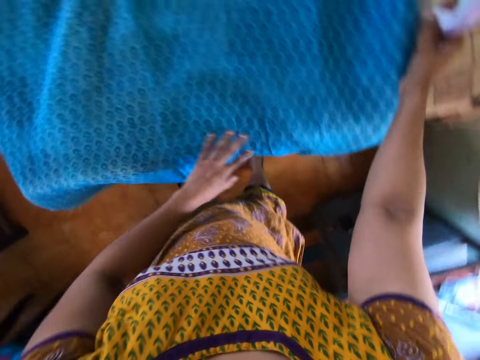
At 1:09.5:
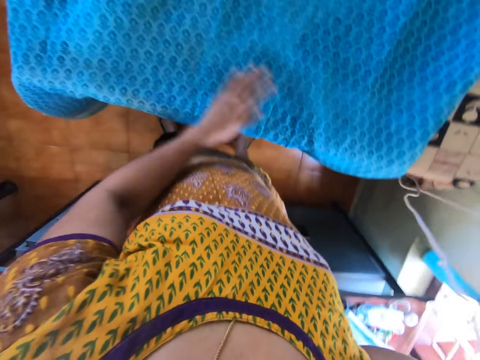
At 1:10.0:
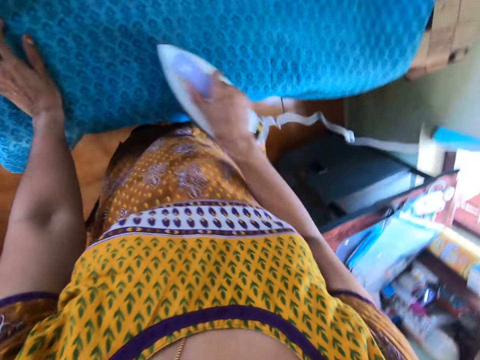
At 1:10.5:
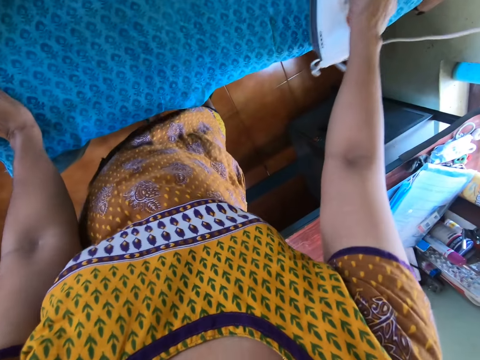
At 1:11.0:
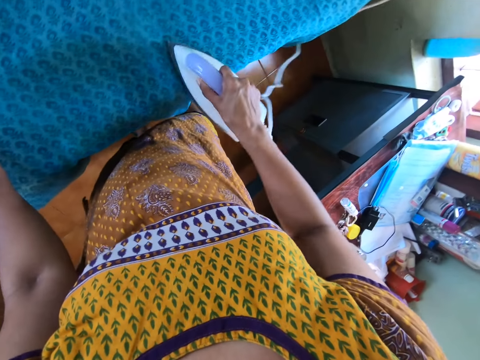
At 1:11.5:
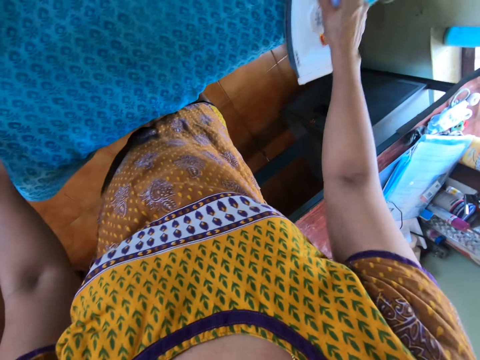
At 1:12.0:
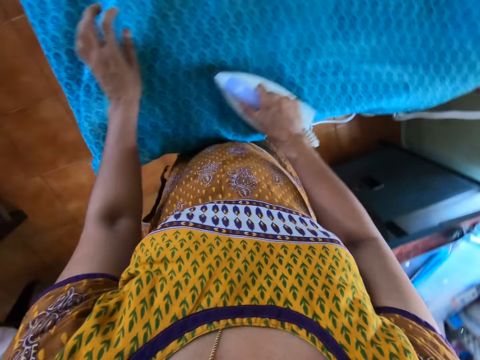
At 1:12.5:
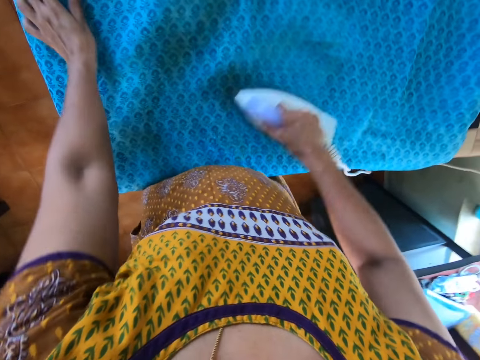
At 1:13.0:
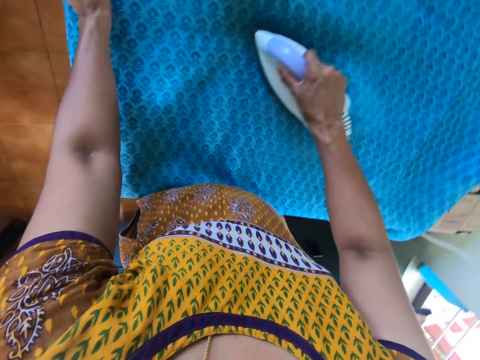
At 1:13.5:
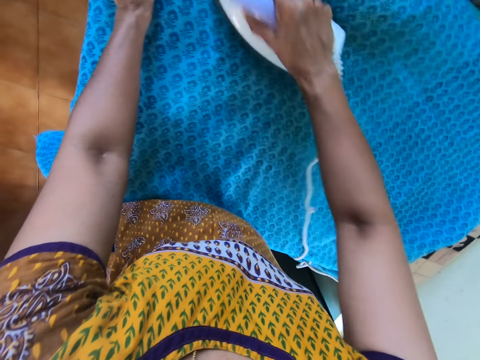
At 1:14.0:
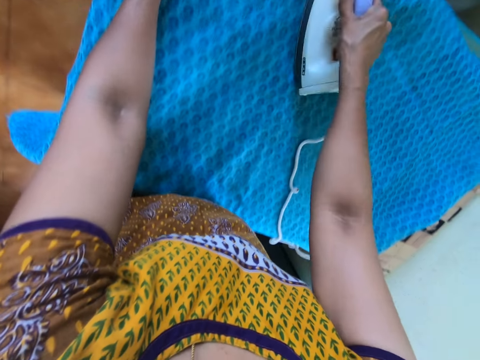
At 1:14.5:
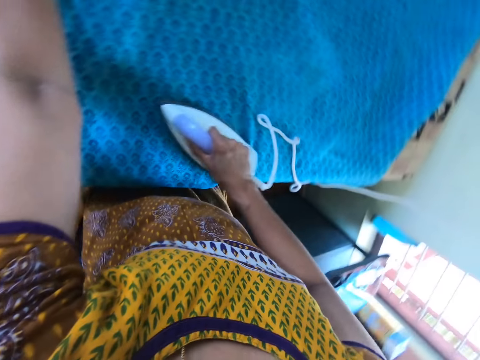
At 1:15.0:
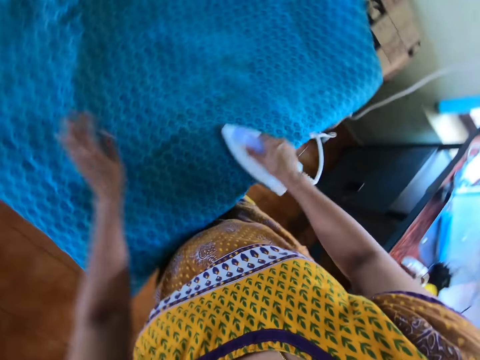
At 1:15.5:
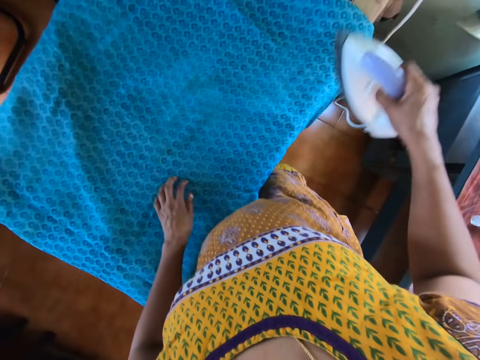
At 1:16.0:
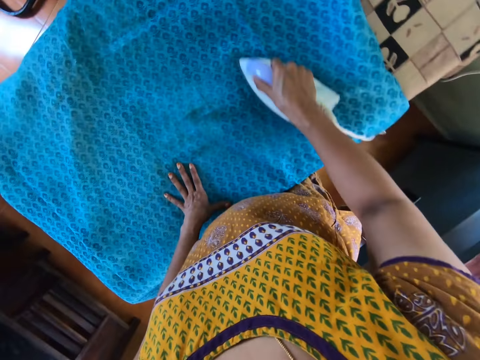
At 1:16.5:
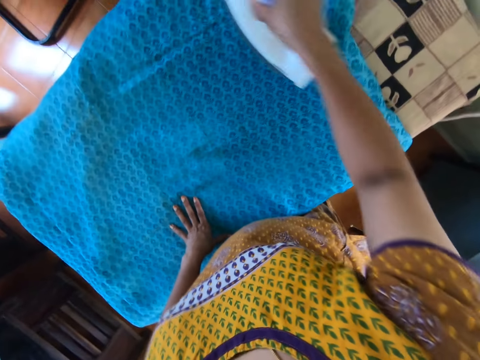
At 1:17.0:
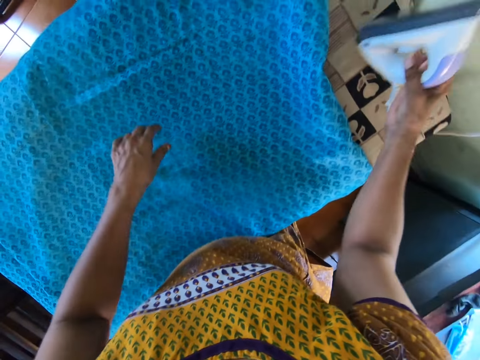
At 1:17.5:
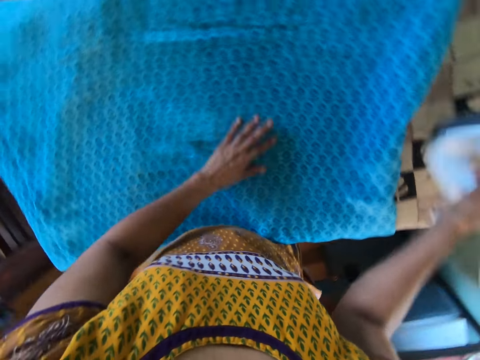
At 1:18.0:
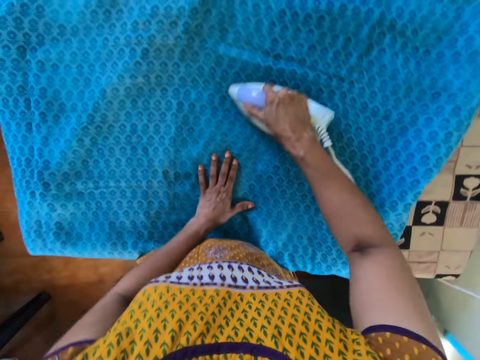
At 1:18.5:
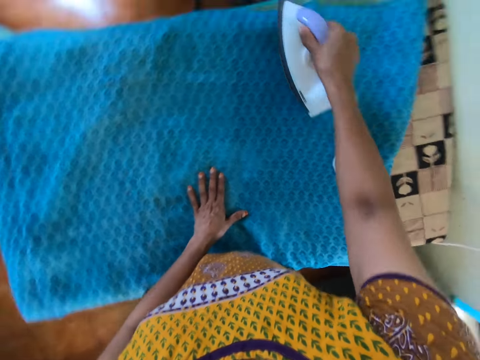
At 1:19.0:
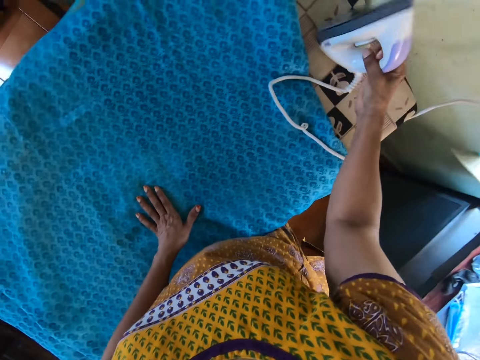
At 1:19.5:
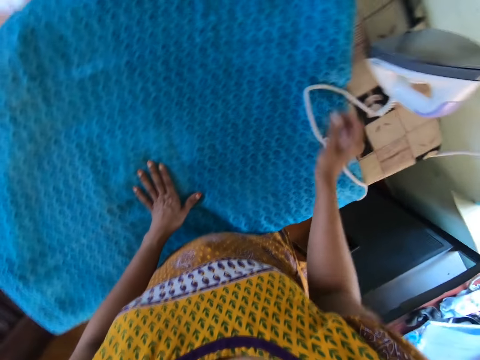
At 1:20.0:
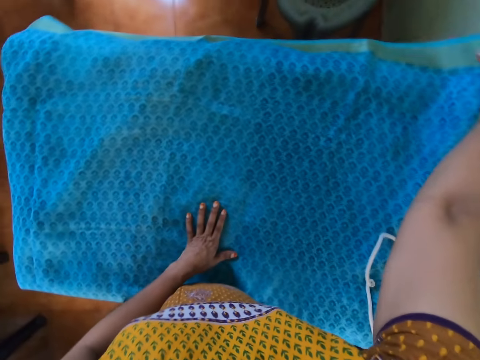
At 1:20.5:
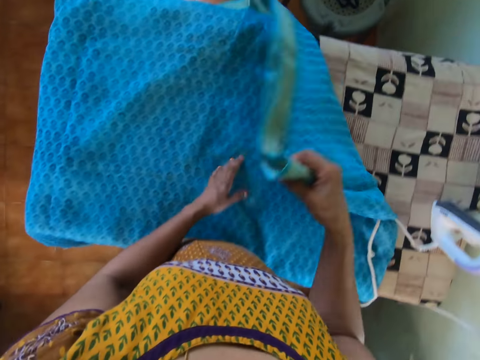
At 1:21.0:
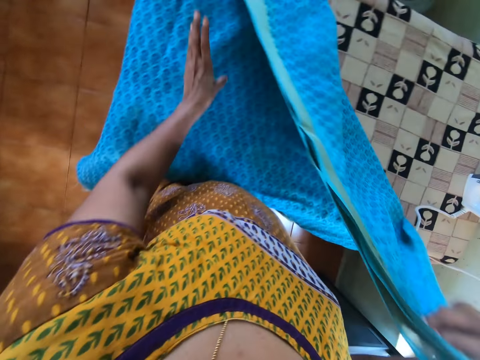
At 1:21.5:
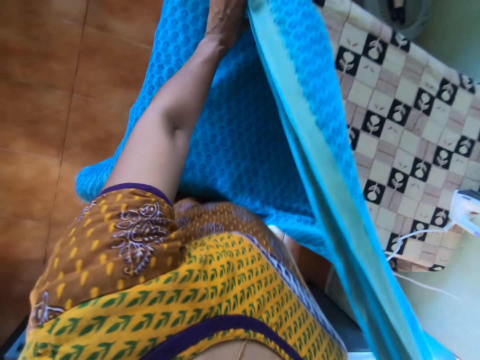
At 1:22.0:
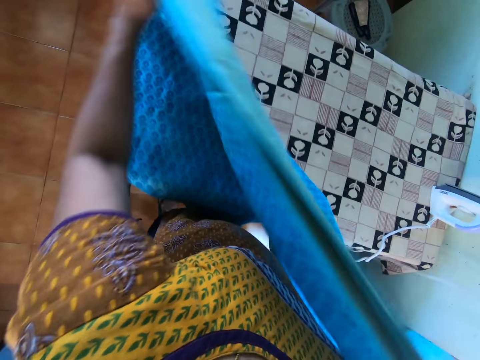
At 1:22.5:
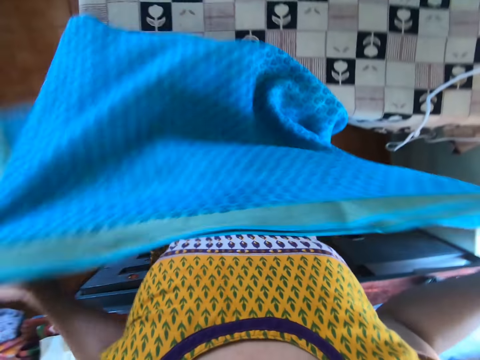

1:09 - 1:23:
The camera wearer touches the fabric on the ironing board with her left hand. She picks the electric iron from the ironing board with her right hand. She irons the fabric on the ironing board with the electric iron in her right hand. She drops the electric iron on the ironing board with her right hand. She picks the electric iron from the ironing board with her right hand. She touches the fabric on the ironing board with her left hand. She irons the fabric on the ironing board with the electric iron in her right hand. She drops the electric iron on the ironing board with her right hand. She picks the electric iron from the ironing board with her right hand. She spreads the piece of cloth on the table. She holds the fabric with both hands.

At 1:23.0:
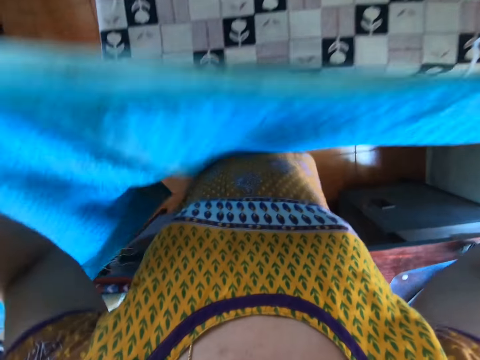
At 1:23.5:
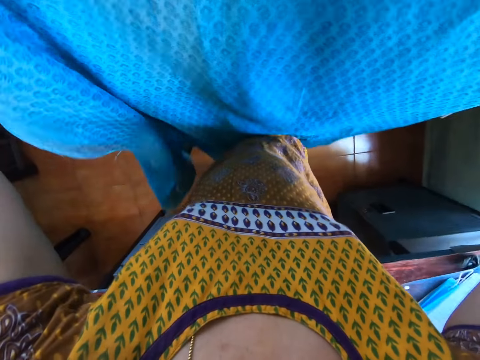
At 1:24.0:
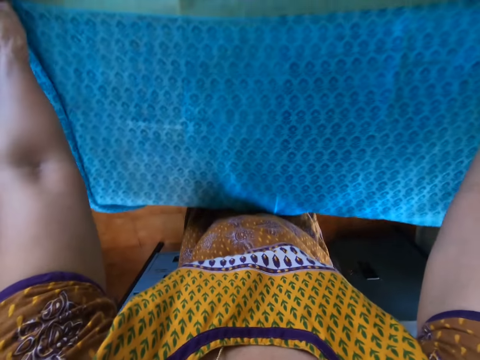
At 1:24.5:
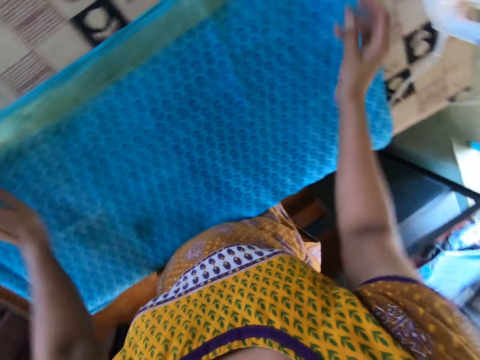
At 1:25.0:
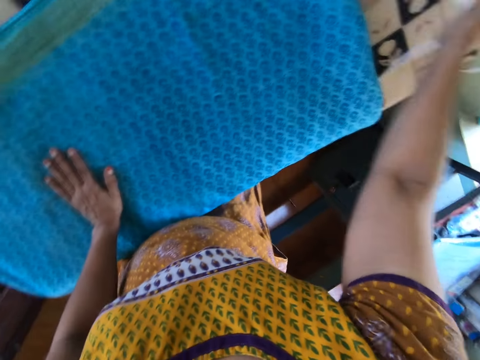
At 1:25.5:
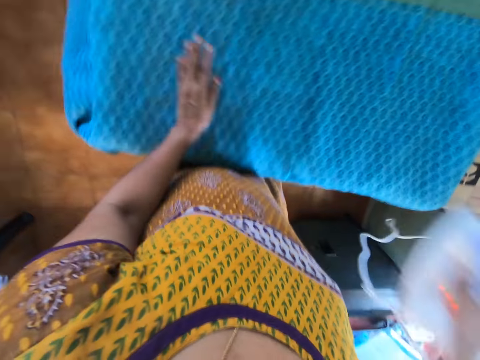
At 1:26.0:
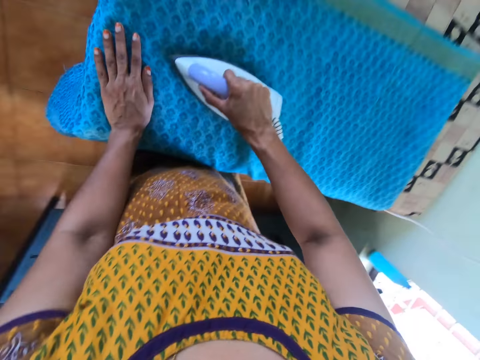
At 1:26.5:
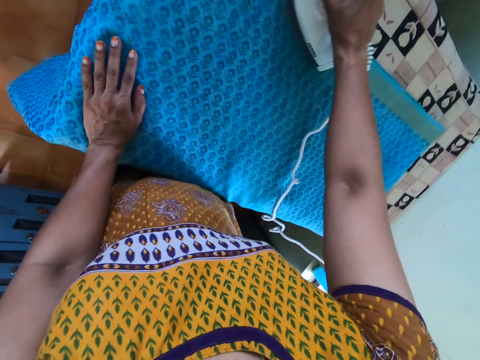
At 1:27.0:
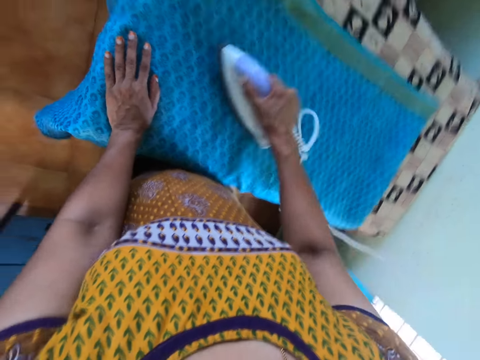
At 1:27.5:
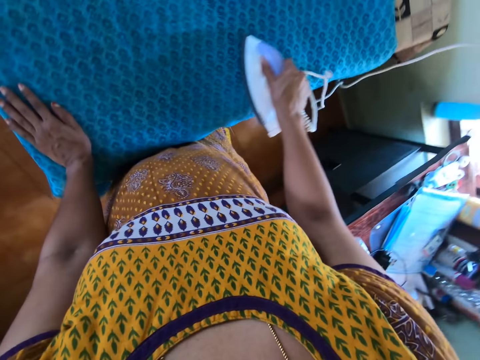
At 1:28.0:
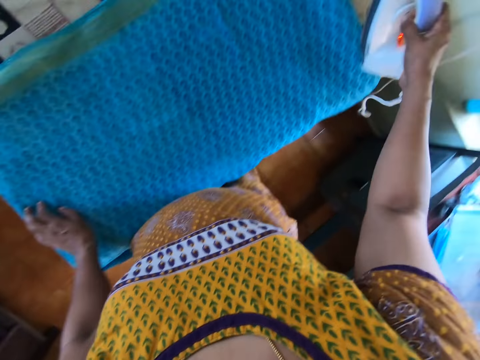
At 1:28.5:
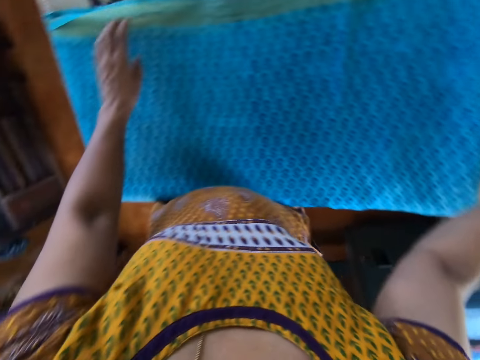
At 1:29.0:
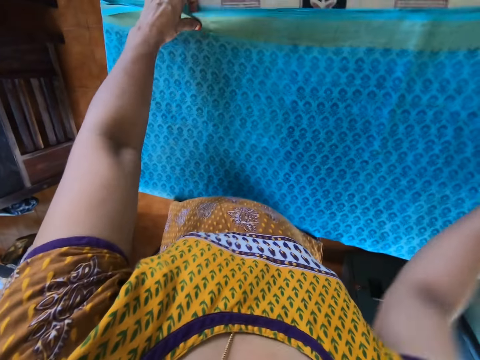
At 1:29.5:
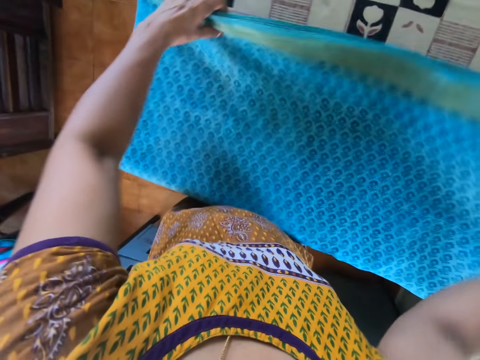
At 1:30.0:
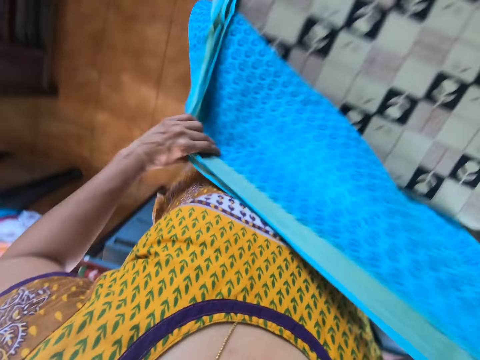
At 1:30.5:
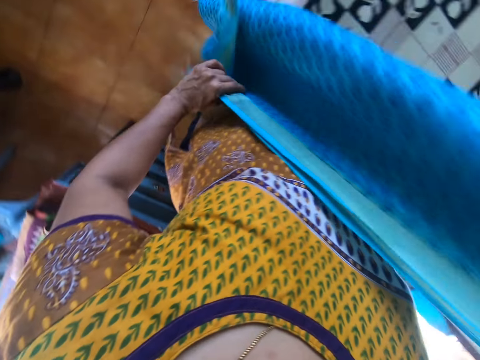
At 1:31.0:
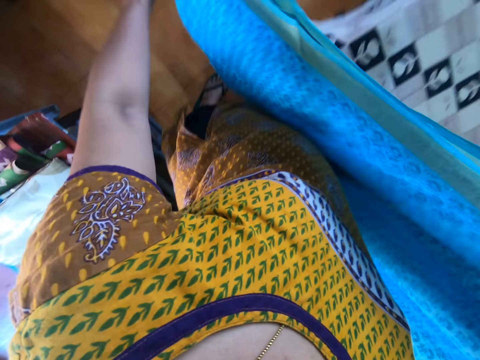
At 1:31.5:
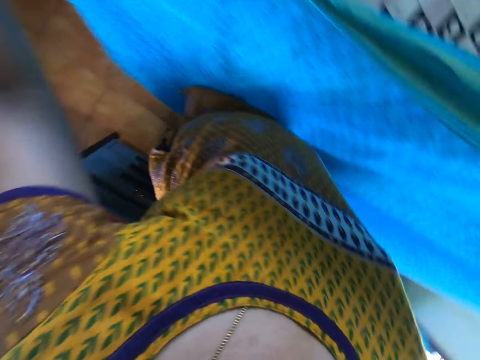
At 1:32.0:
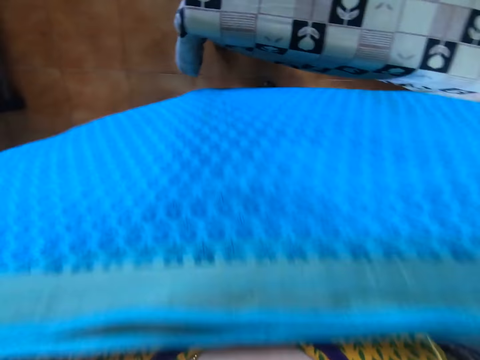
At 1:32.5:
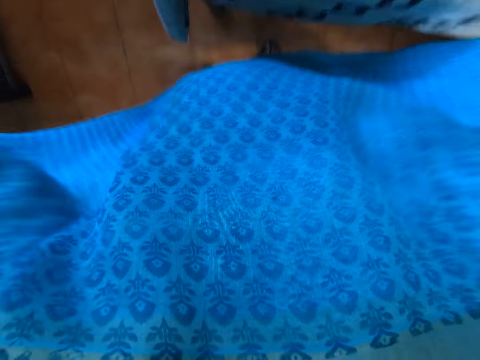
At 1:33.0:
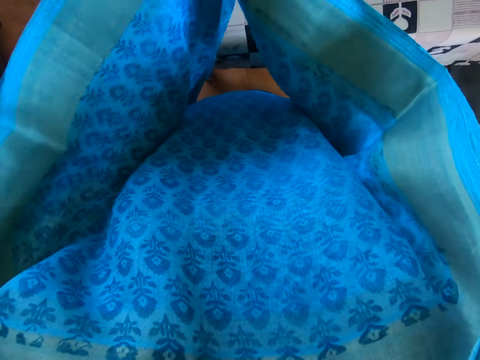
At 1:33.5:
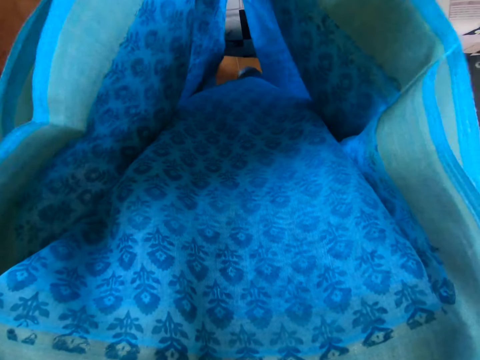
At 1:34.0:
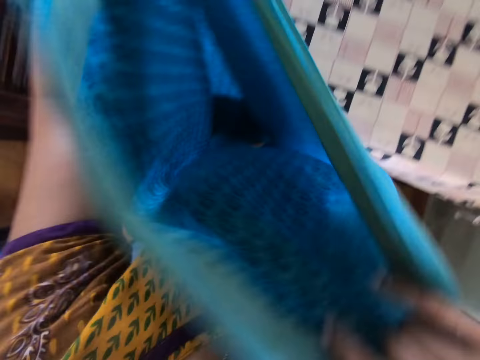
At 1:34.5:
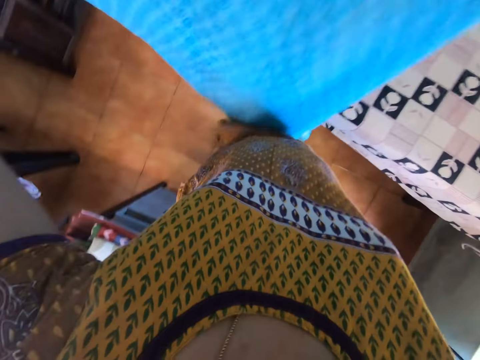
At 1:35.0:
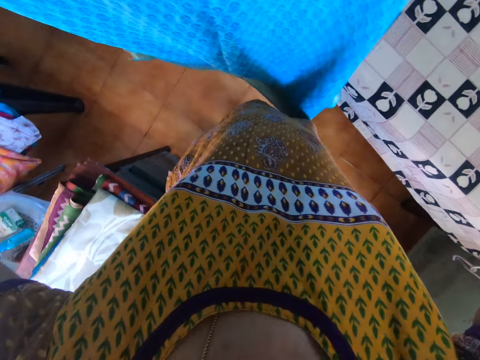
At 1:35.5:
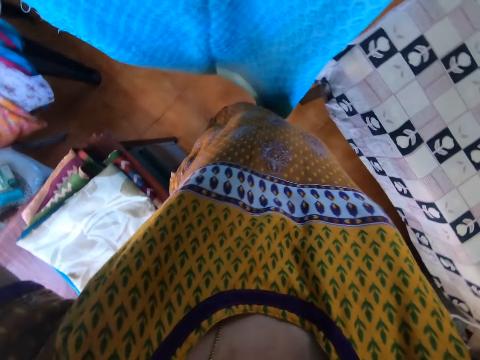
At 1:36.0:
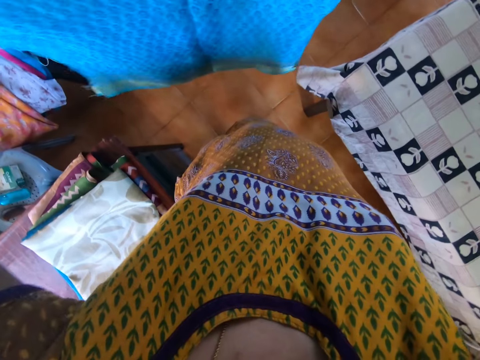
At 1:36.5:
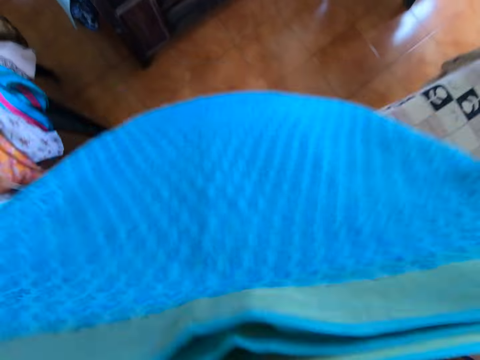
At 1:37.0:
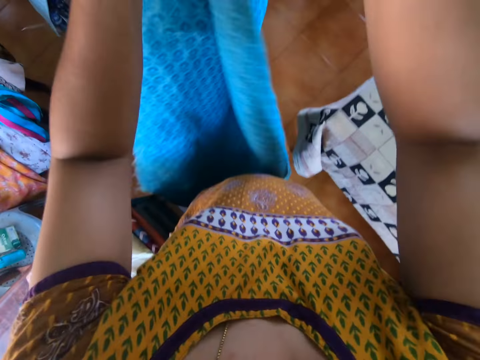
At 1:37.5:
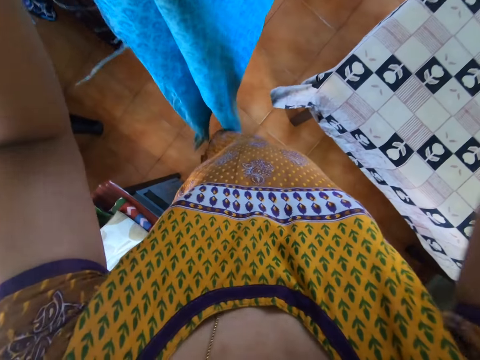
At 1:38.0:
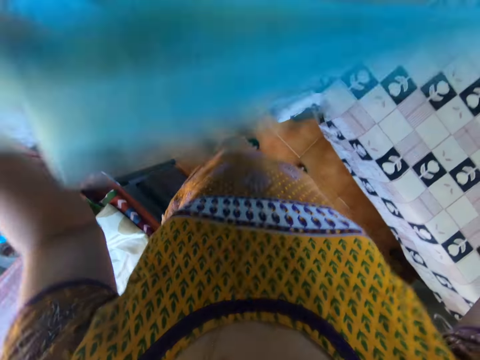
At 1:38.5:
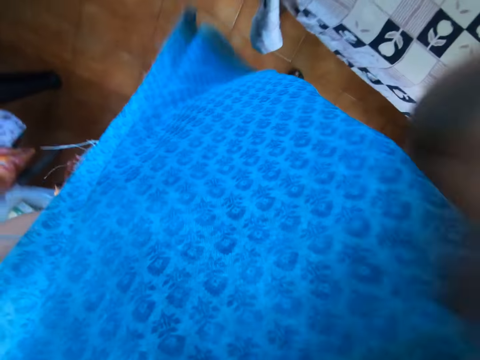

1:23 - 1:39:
The camera wearer drops the fabric on the ironing board with both hands. She touches the fabric on the ironing board with her left hand. She picks the electric iron from the ironing board with her right hand. She irons the fabric on the ironing board with the electric iron in her right hand. She drops the electric iron on the ironing board with her right hand. She touches the fabric on the ironing board with her left hand. She irons the piece of cloth on the table with an iron box. She picks the fabric from the ironing board with both hands. She folds the fabric with both hands.
